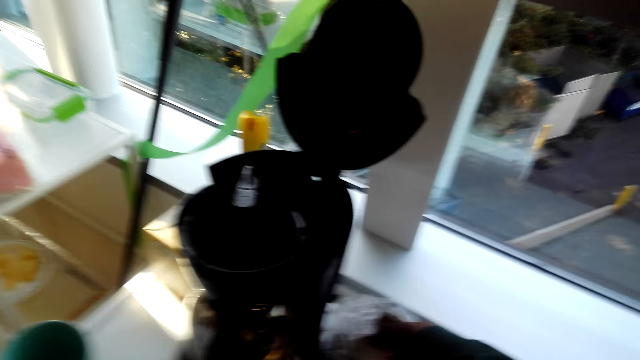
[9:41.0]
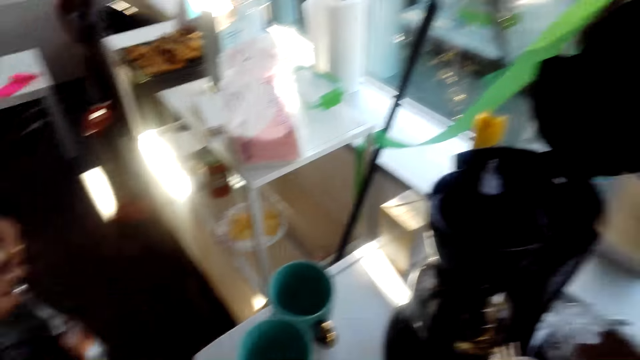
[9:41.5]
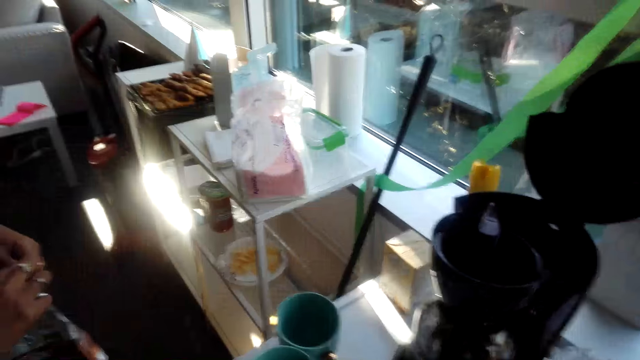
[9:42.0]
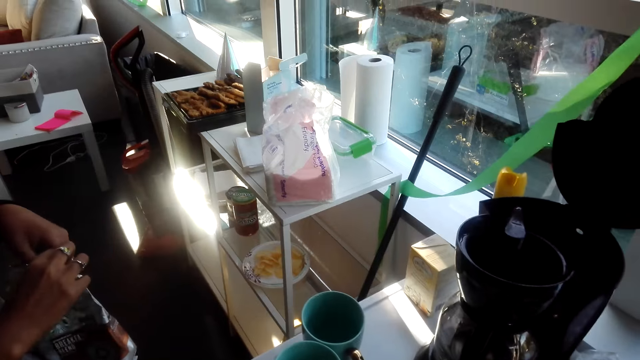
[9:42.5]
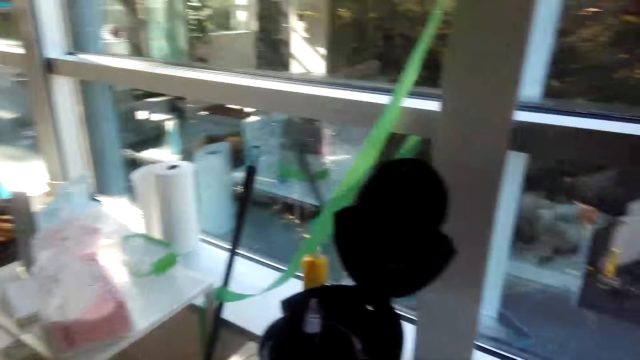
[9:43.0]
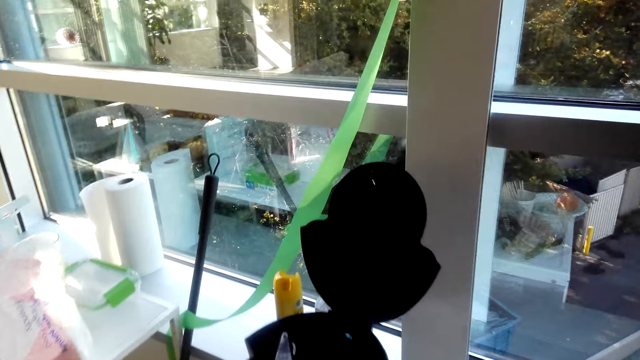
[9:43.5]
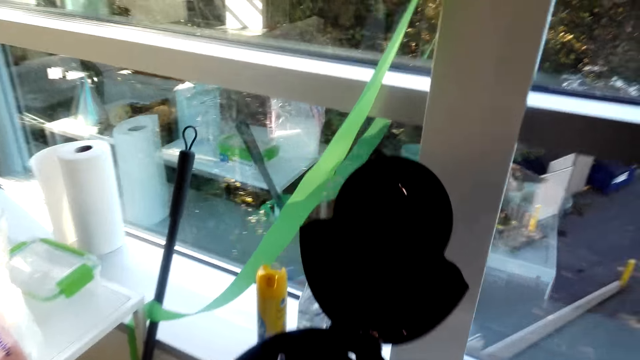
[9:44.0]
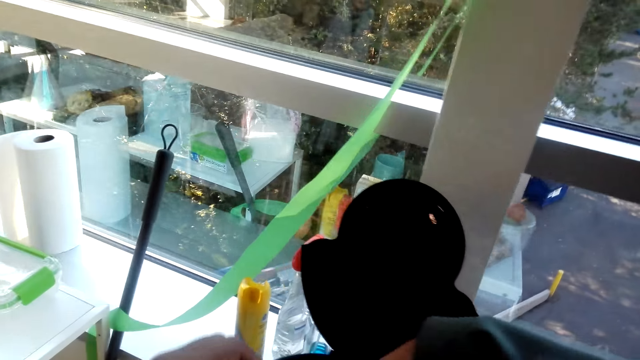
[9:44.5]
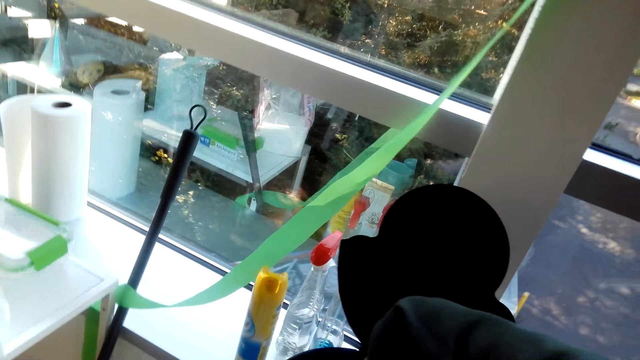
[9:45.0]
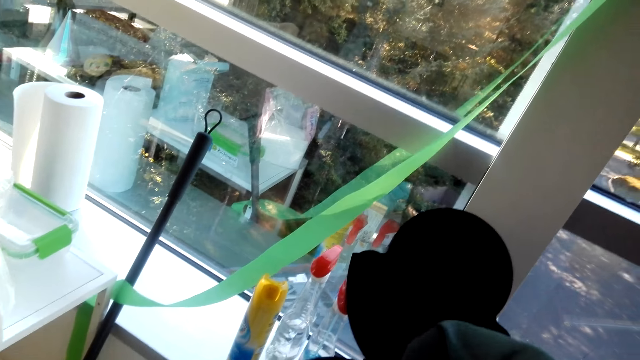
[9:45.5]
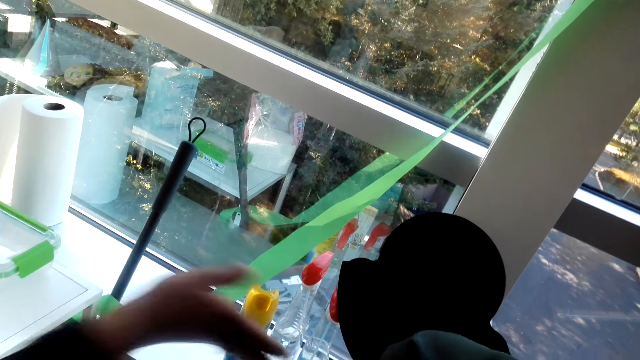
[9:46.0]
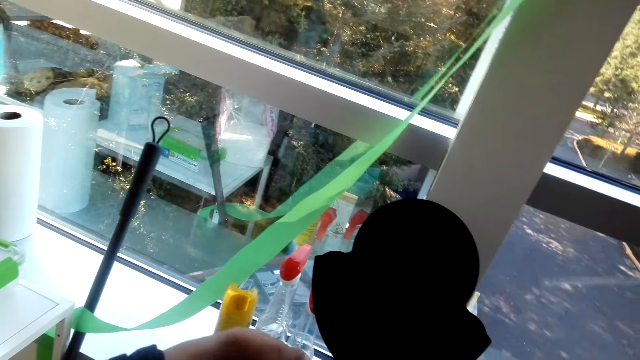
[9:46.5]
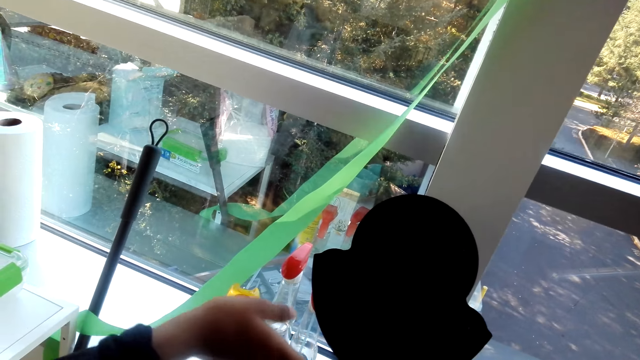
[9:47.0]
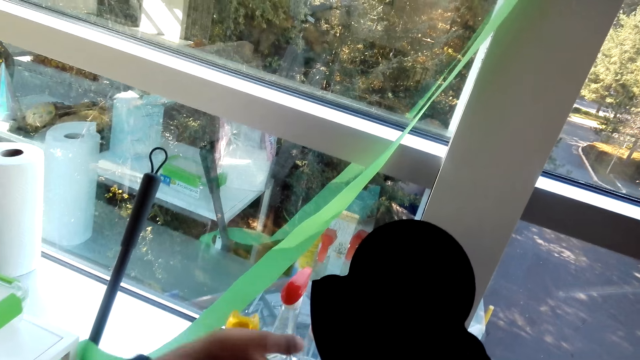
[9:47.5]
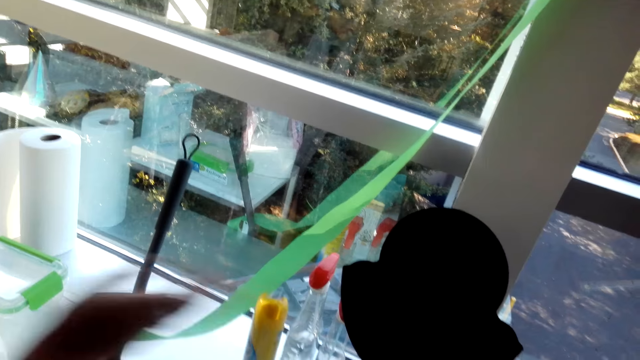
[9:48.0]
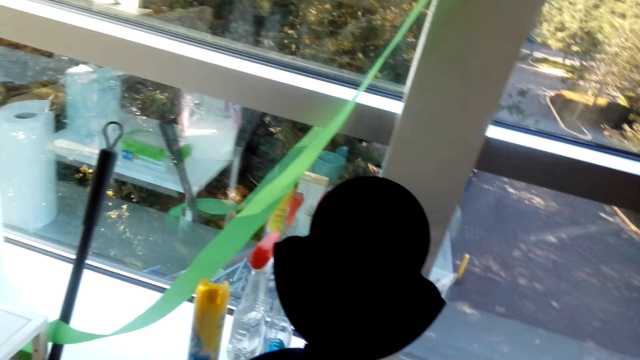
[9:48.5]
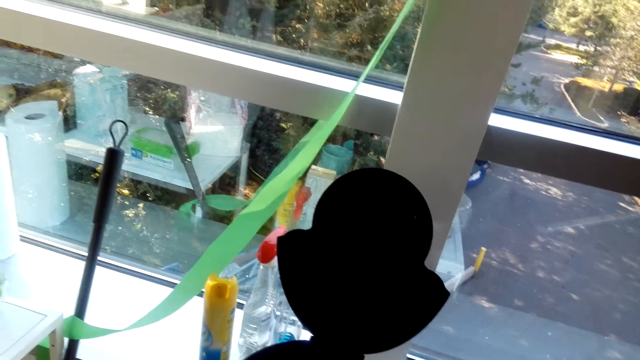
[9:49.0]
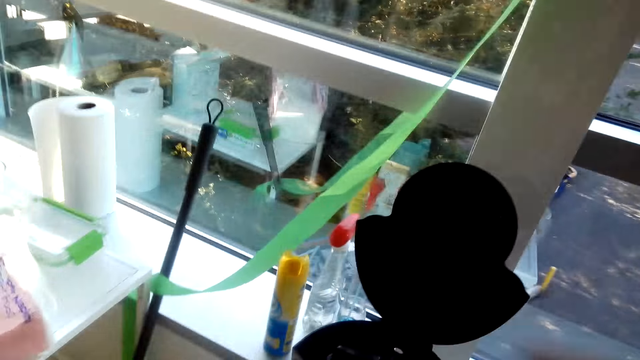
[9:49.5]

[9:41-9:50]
The camera wearer touches something. They touch the coffee maker. They put filters in the coffee maker. A lady points on the coffee maker.

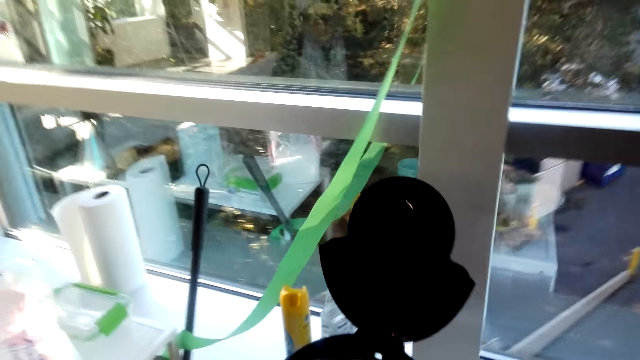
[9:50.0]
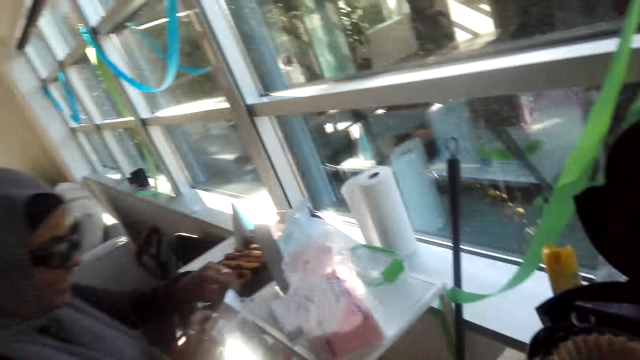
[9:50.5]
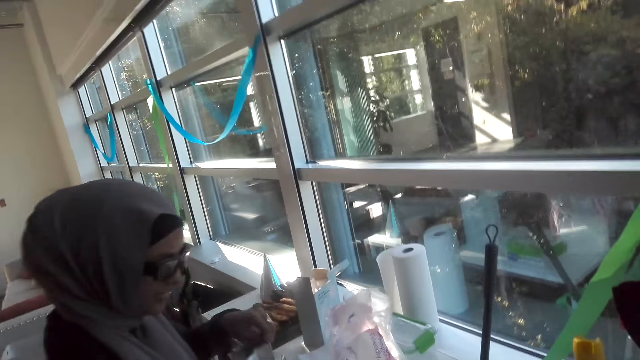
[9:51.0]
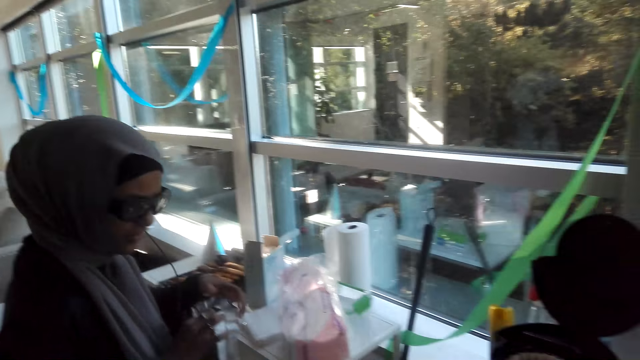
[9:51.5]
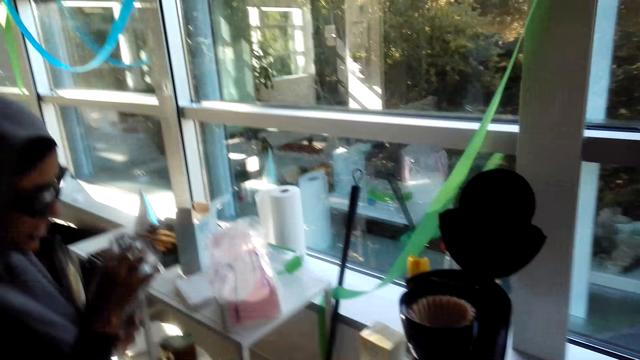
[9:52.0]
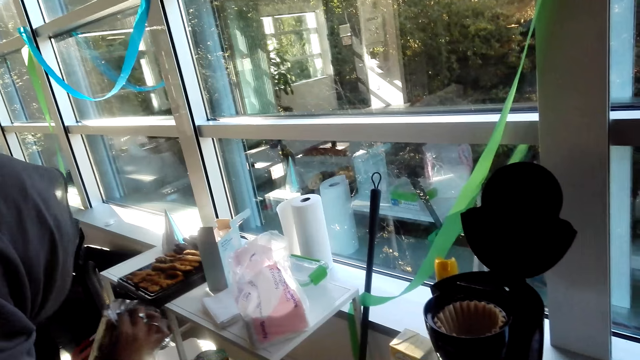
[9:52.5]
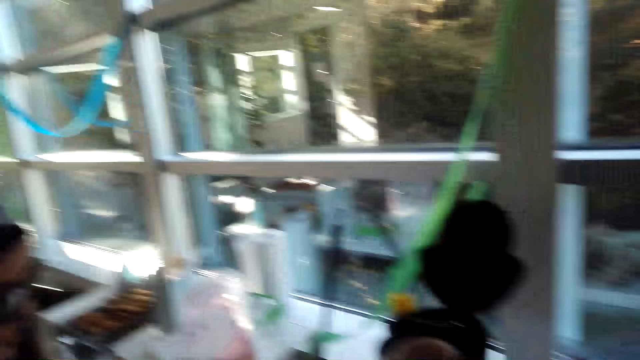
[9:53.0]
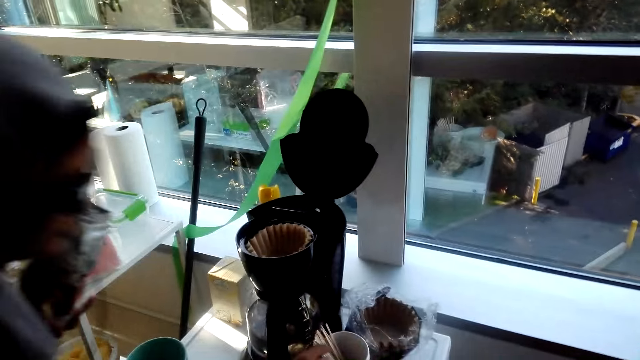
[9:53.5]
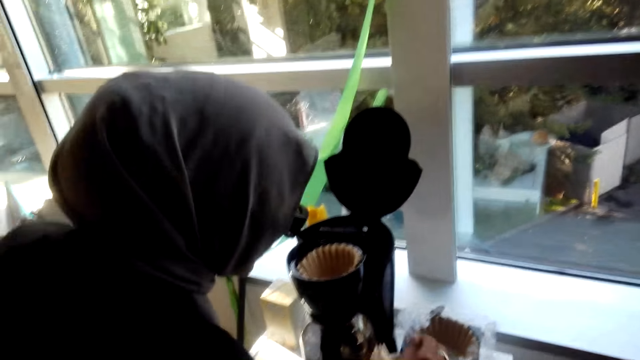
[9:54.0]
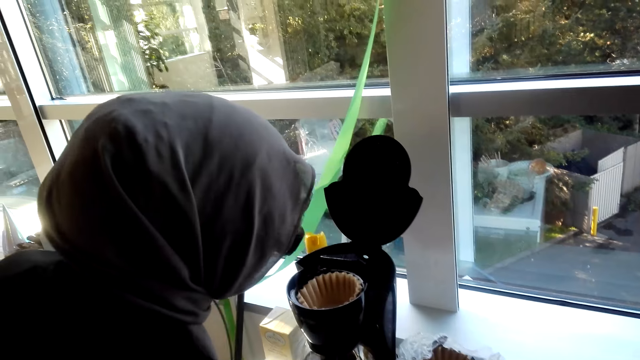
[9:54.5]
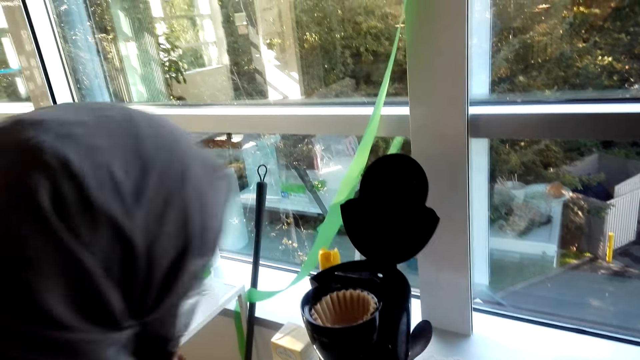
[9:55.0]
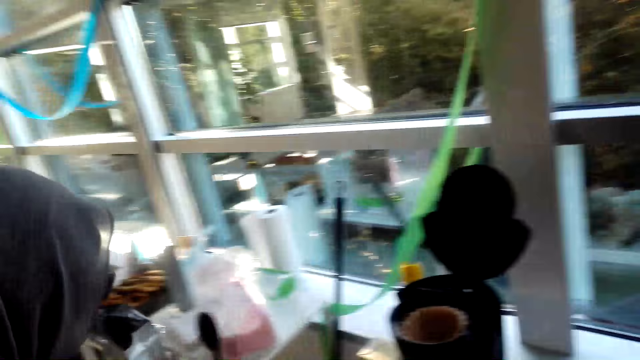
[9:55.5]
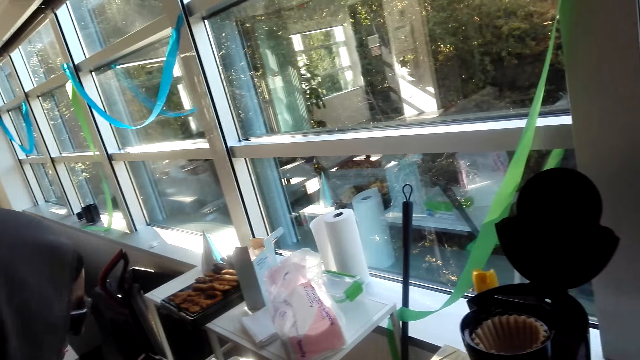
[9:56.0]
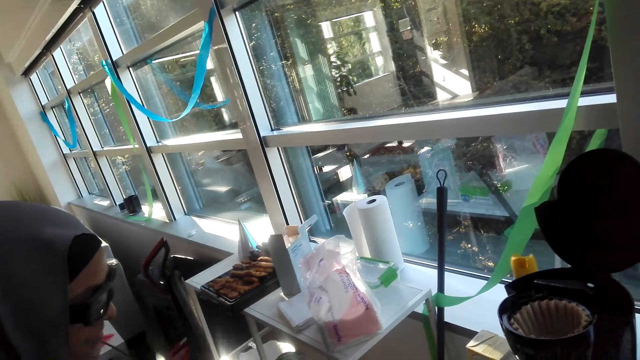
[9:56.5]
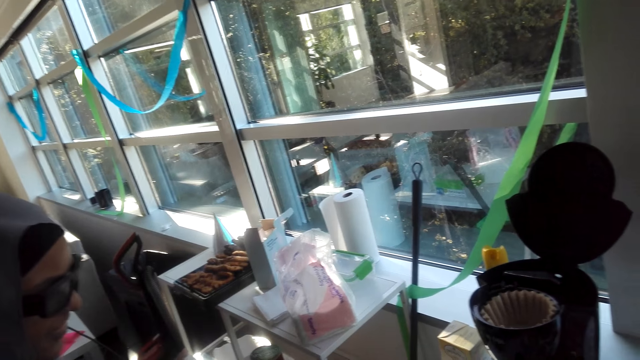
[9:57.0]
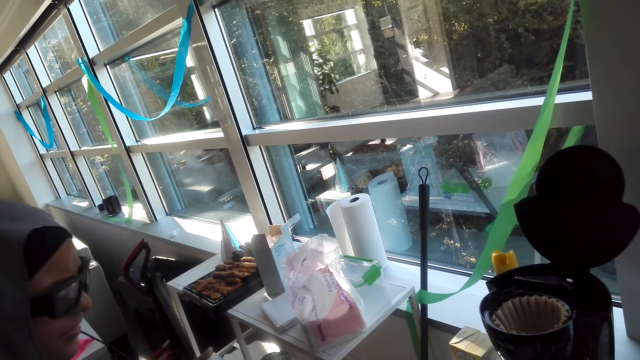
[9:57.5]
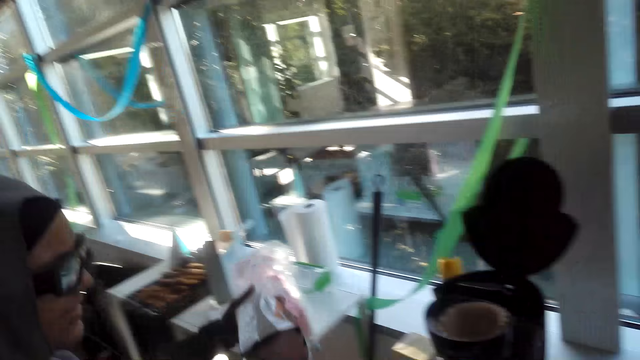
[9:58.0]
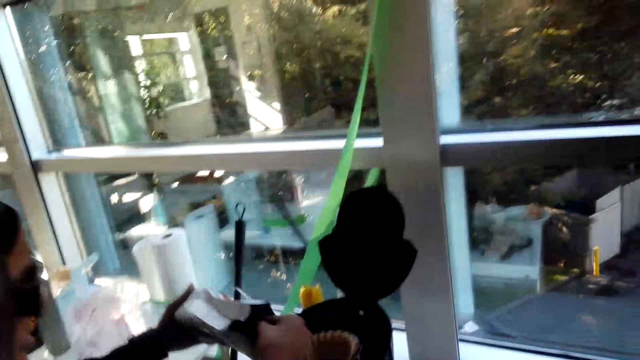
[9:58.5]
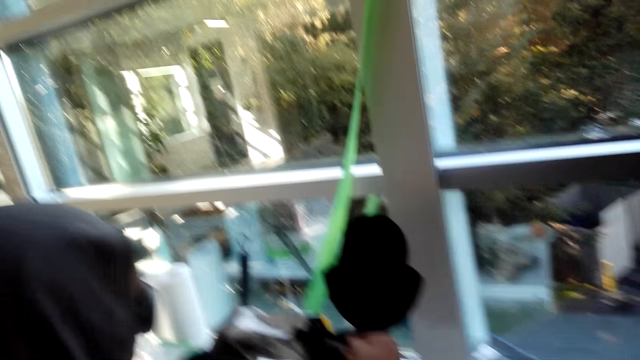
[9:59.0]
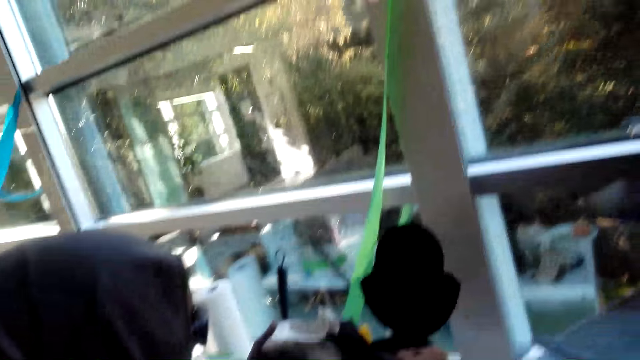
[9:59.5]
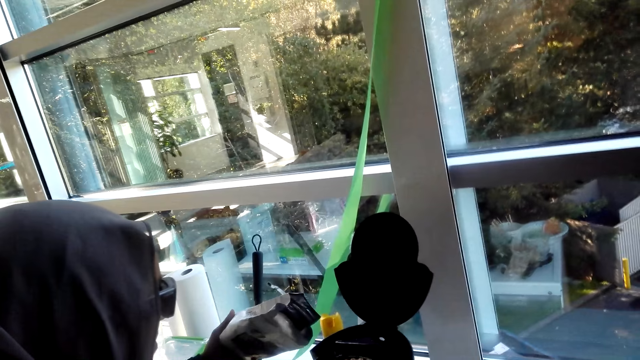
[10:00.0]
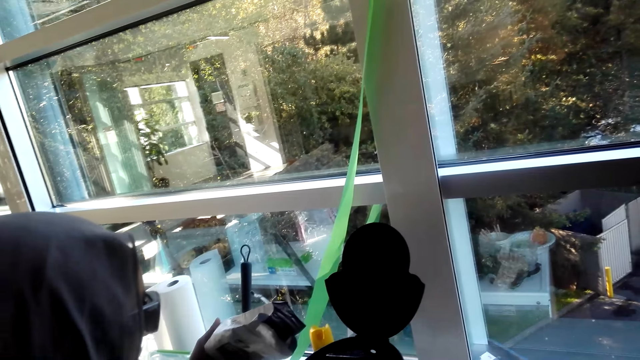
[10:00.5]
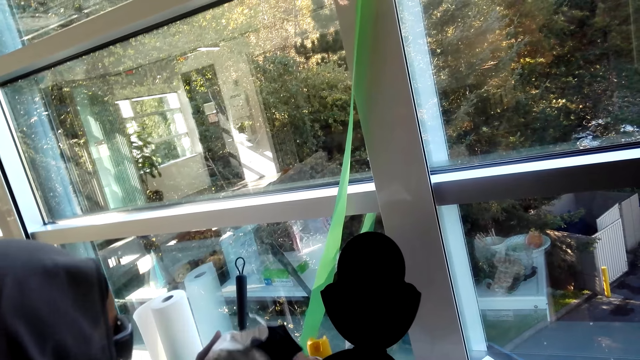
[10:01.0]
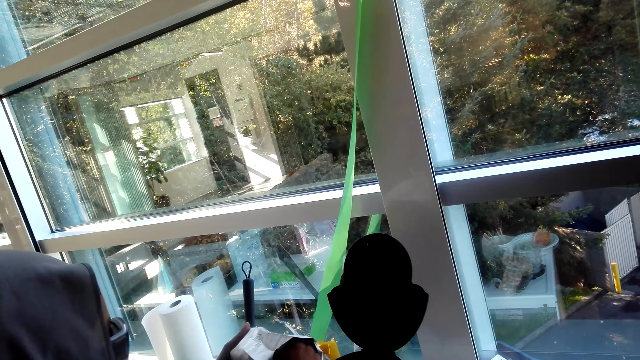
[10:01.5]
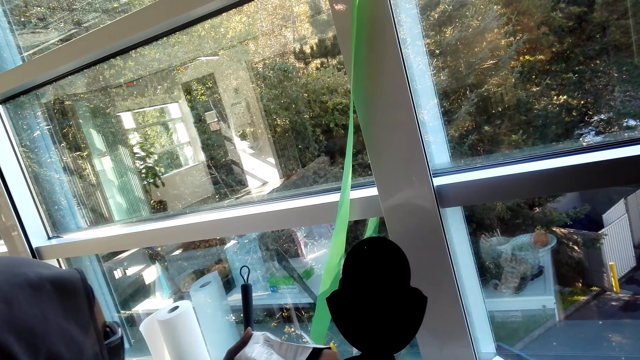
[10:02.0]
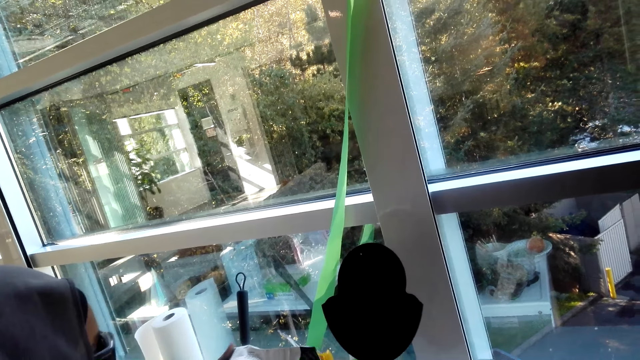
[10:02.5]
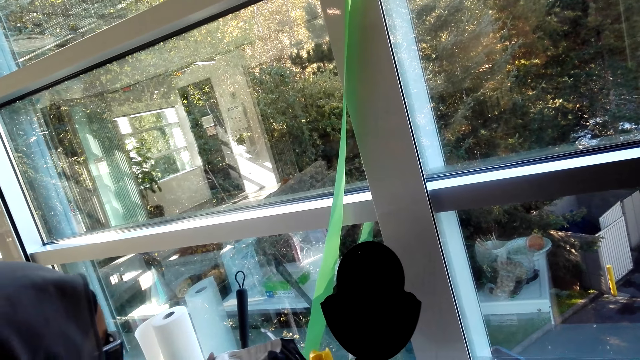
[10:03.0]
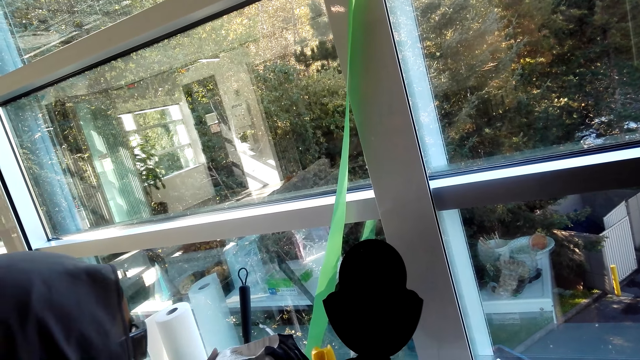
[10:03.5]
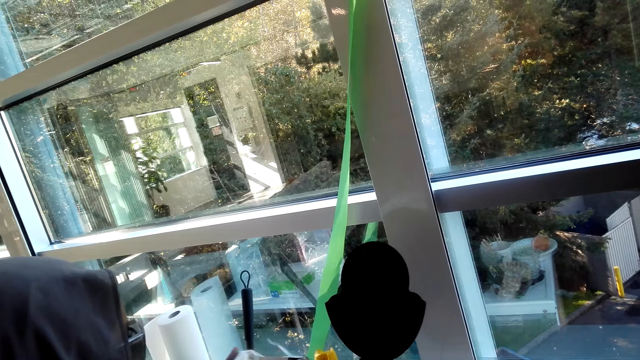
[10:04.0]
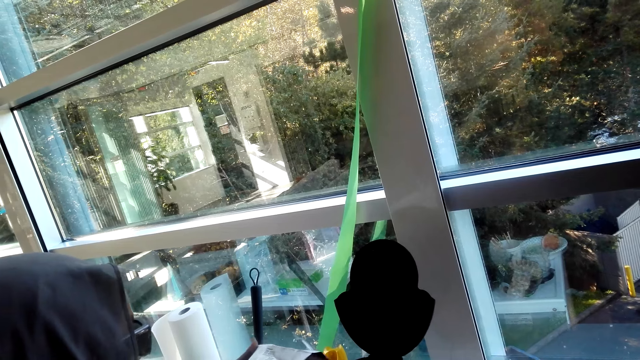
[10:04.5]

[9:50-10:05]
The camera wearer looks around. A lady carries a coffee packet. The lady takes a spoon. The lady scoops coffee. The camera wearer puts two spoons of coffee in the coffee maker. The lady puts coffee in the coffee maker. The lady scoops more coffee. The lady puts coffee in the coffee maker.
